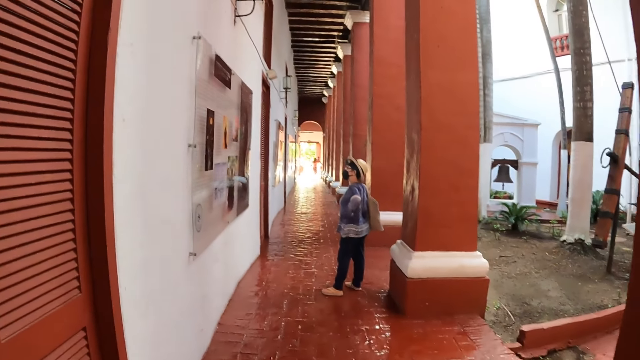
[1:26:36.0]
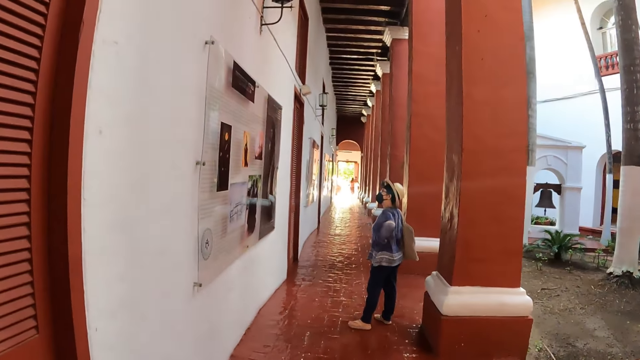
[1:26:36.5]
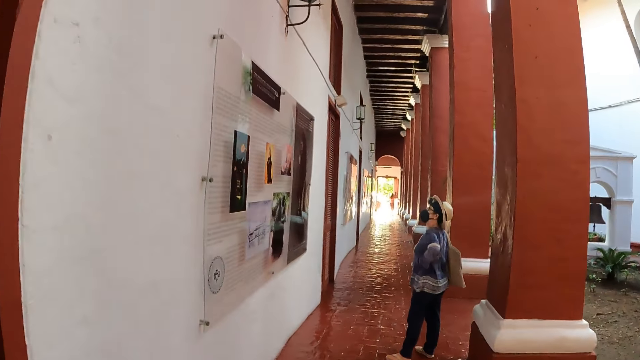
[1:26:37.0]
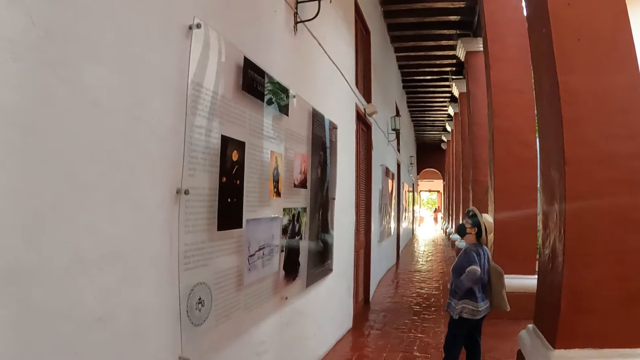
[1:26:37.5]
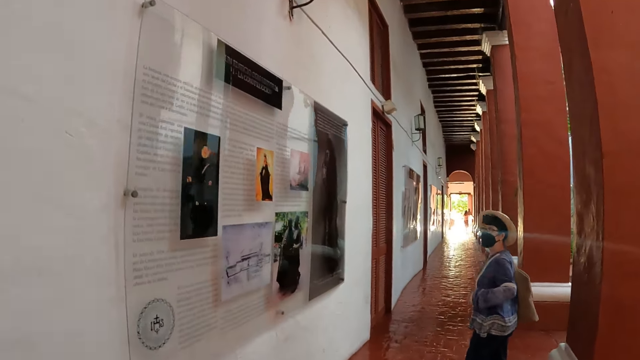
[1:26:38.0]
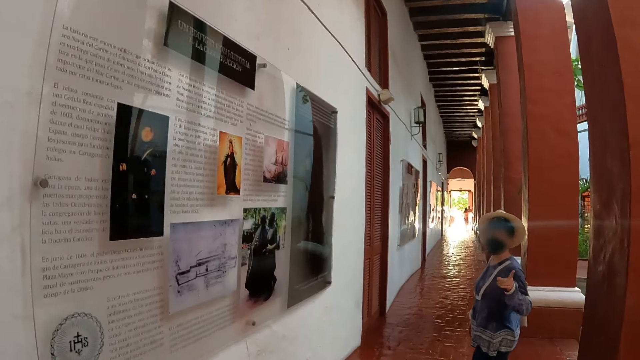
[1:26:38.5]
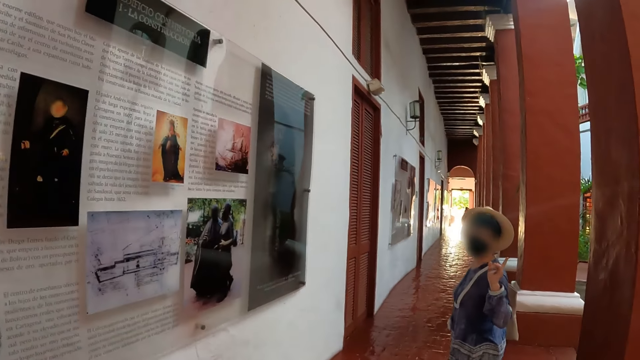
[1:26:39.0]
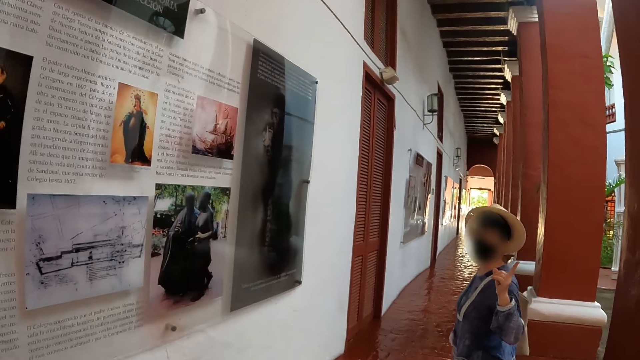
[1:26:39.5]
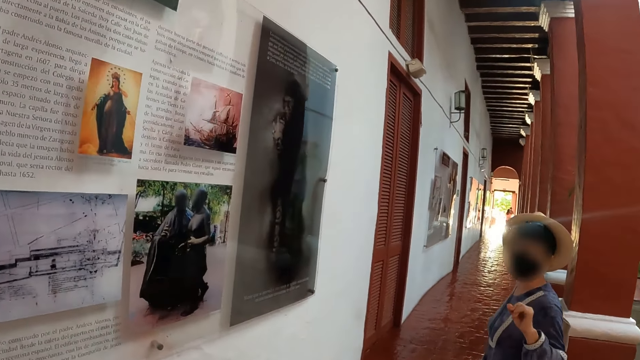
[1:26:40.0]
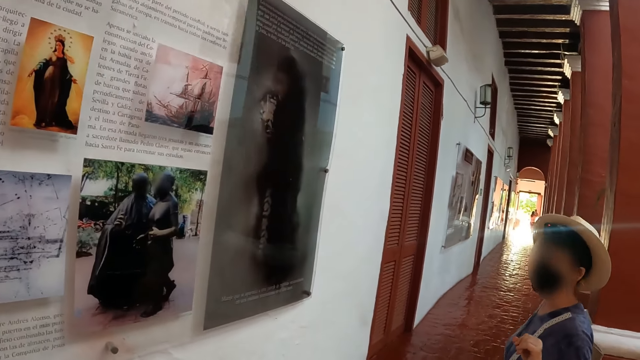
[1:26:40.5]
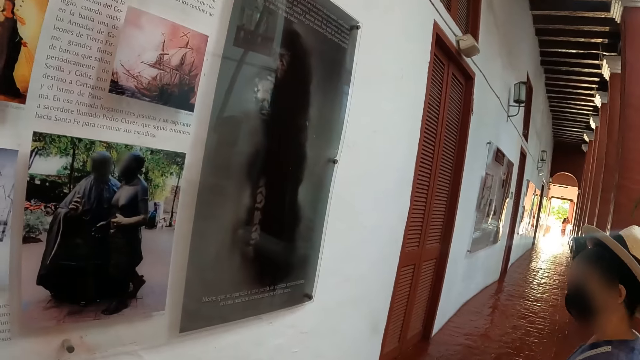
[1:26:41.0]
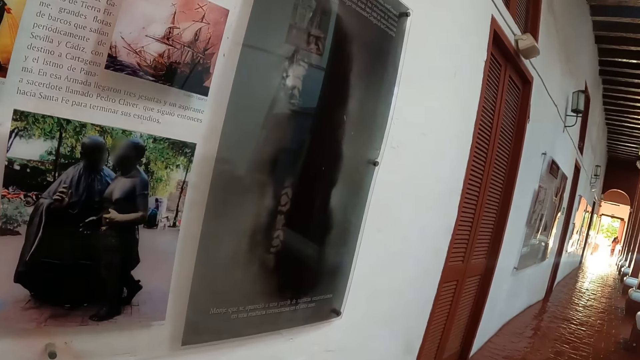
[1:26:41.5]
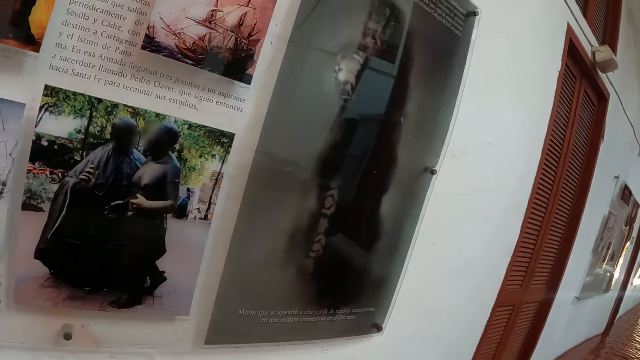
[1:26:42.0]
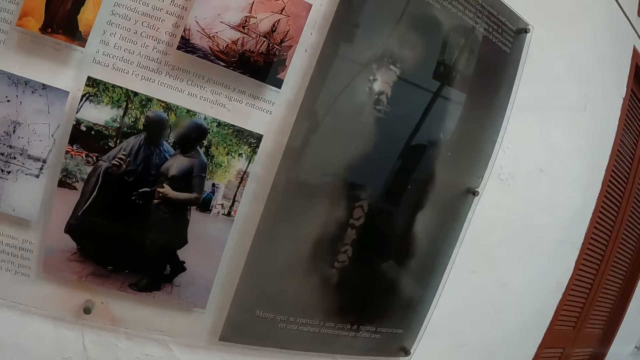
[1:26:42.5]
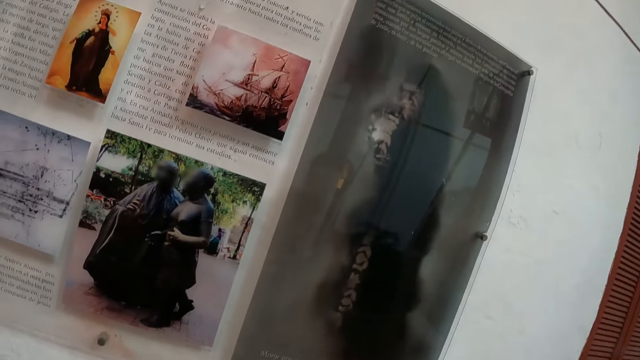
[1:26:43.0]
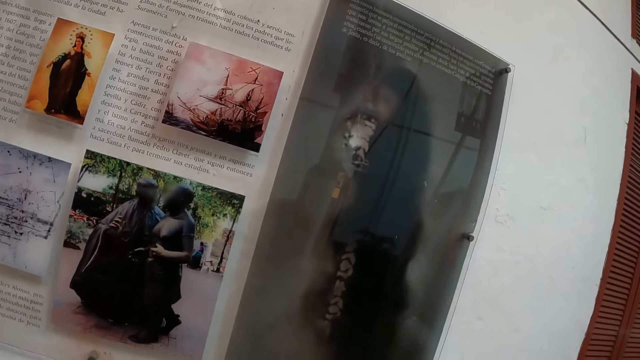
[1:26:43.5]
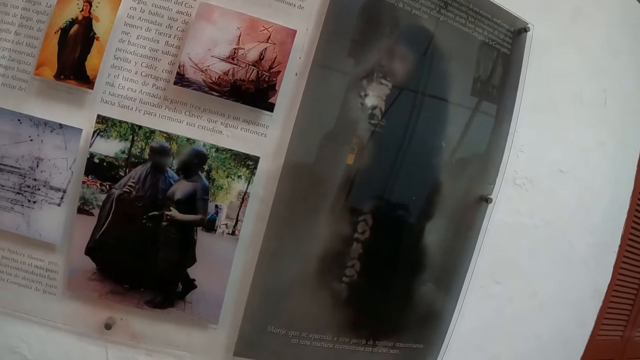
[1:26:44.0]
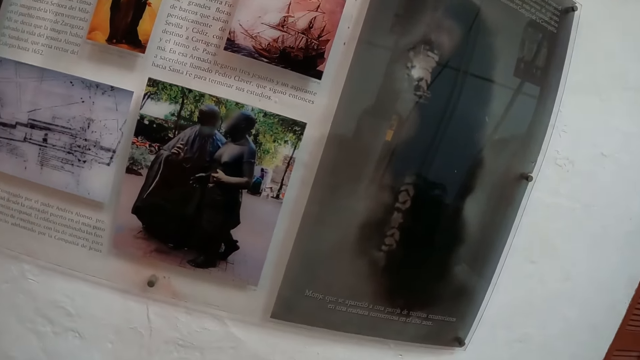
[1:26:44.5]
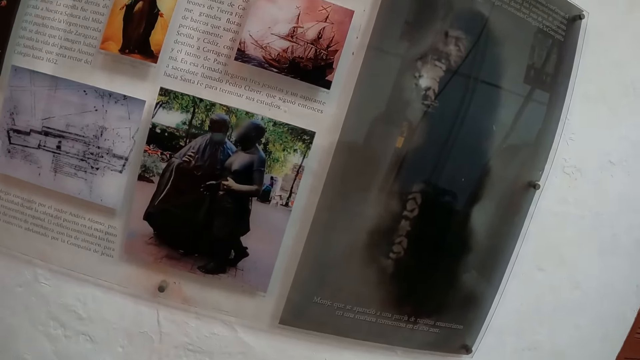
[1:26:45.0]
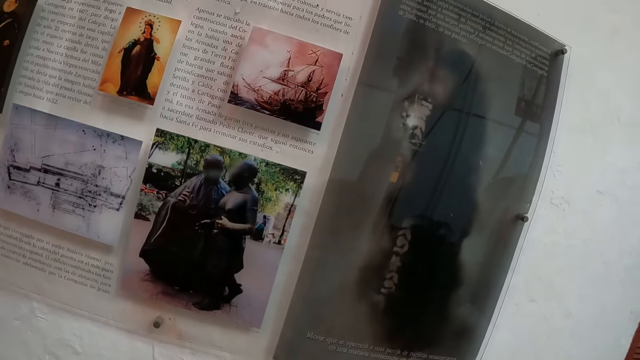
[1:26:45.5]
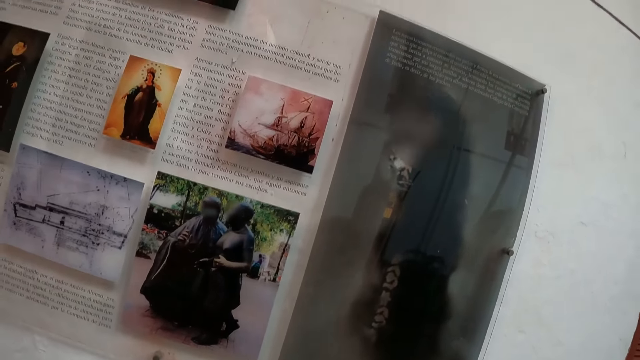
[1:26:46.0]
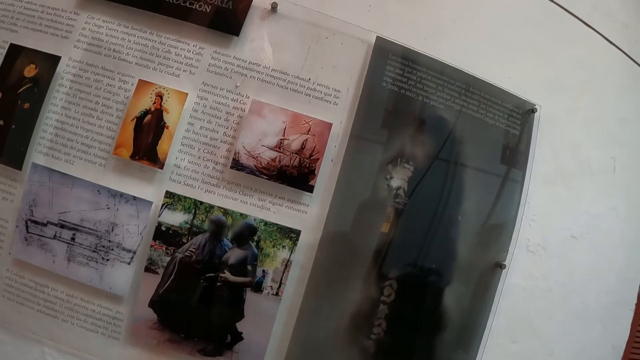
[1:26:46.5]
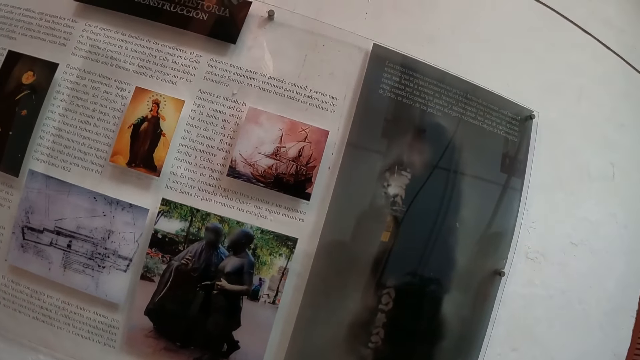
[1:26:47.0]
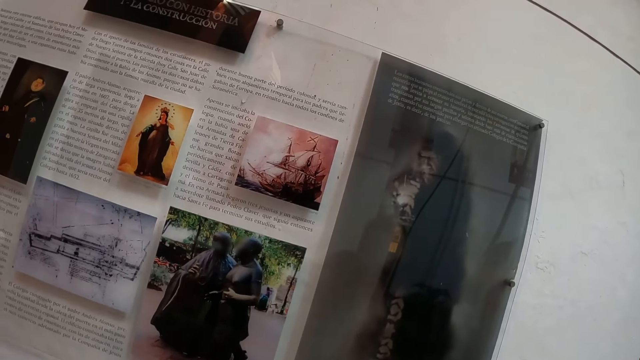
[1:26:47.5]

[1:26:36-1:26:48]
A lady points a finger at the camera wearer. The camera wearer walks. The lady chats with the camera wearer. The camera wearer stares at the photos on the wall.

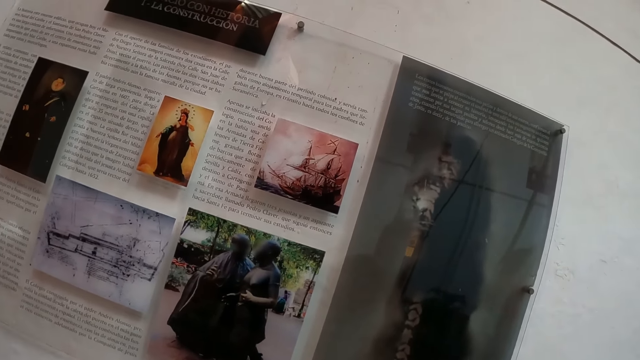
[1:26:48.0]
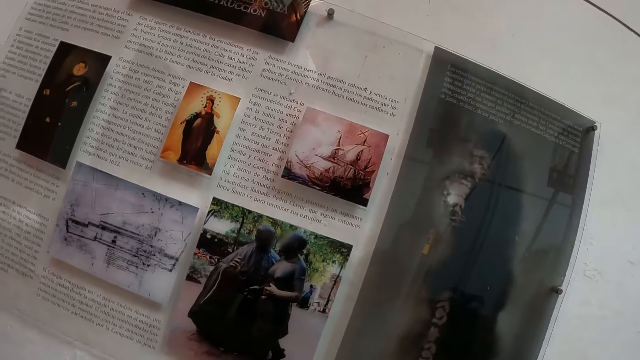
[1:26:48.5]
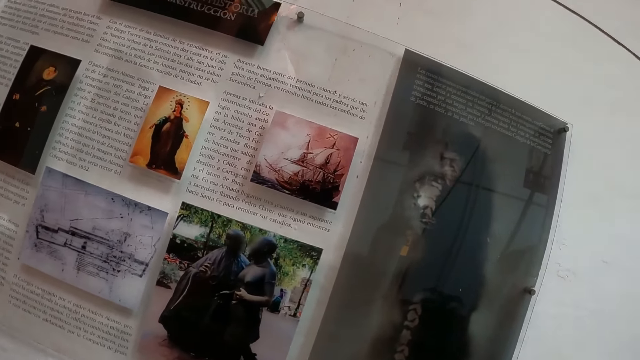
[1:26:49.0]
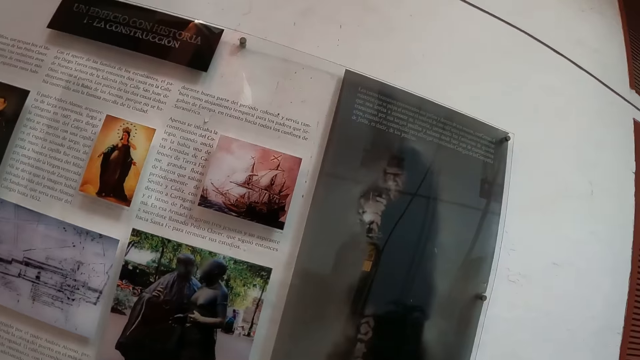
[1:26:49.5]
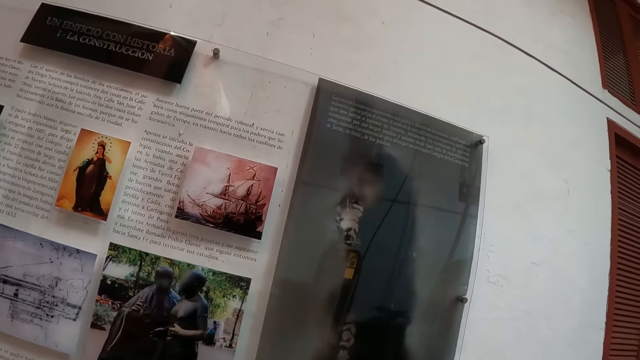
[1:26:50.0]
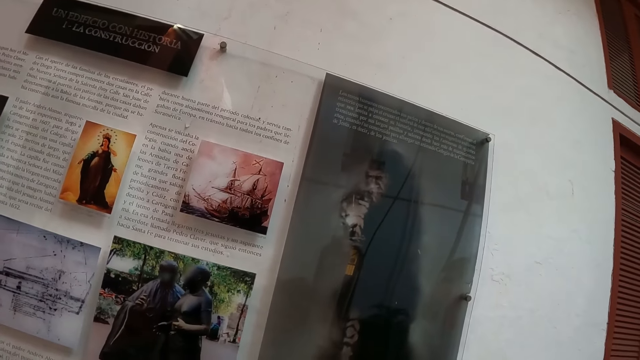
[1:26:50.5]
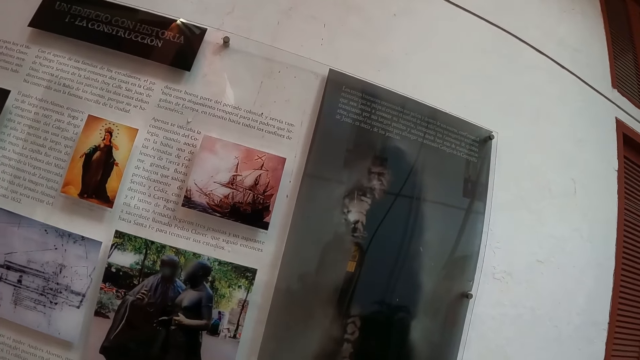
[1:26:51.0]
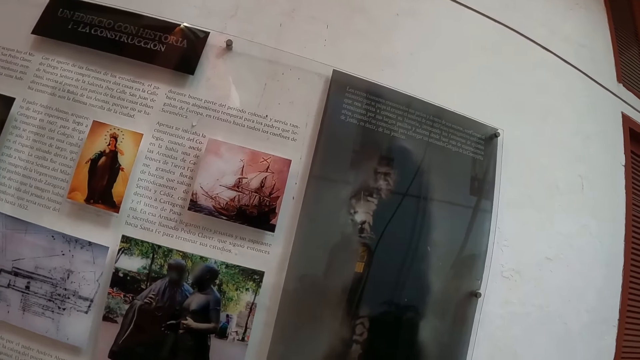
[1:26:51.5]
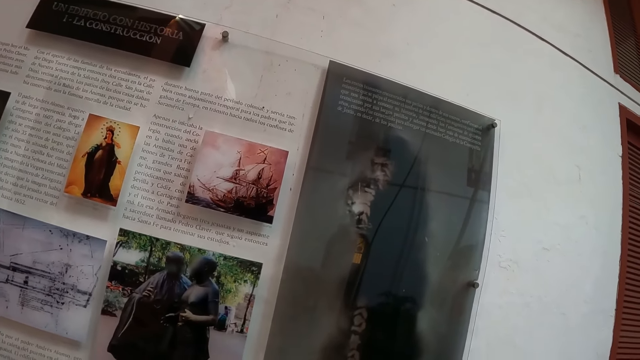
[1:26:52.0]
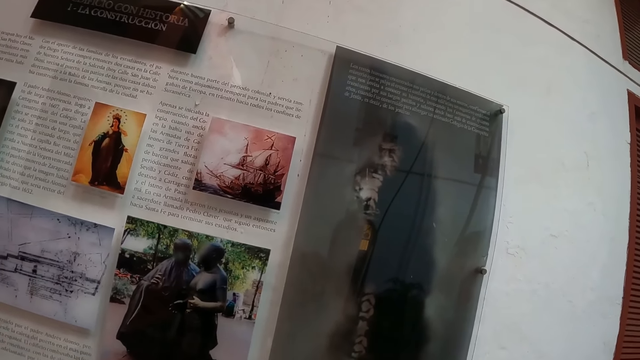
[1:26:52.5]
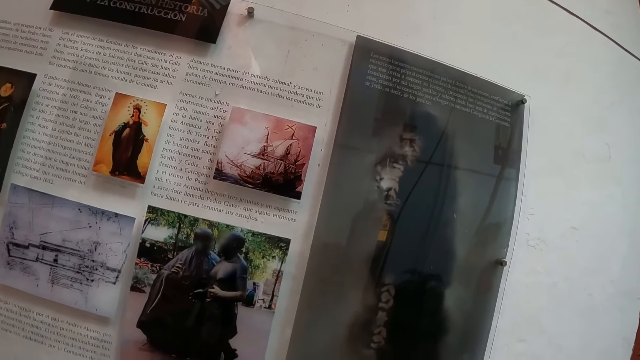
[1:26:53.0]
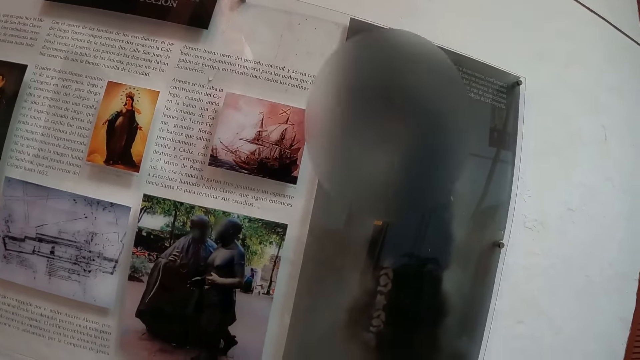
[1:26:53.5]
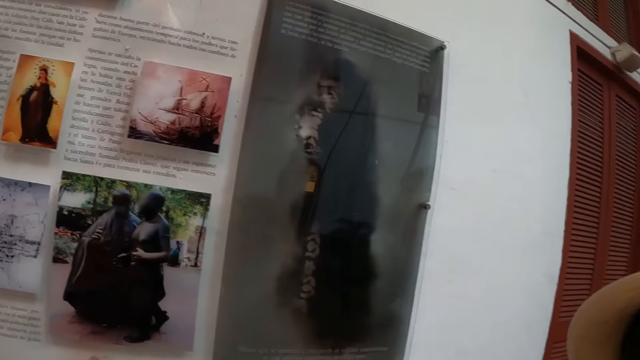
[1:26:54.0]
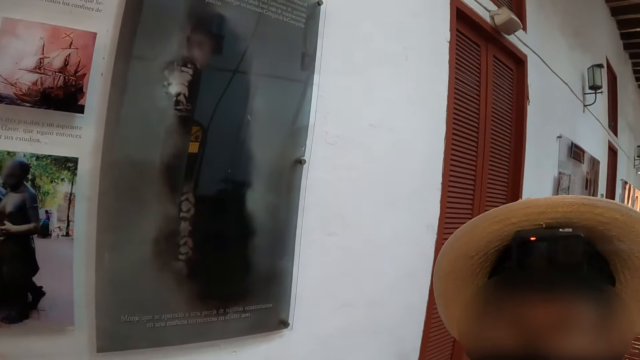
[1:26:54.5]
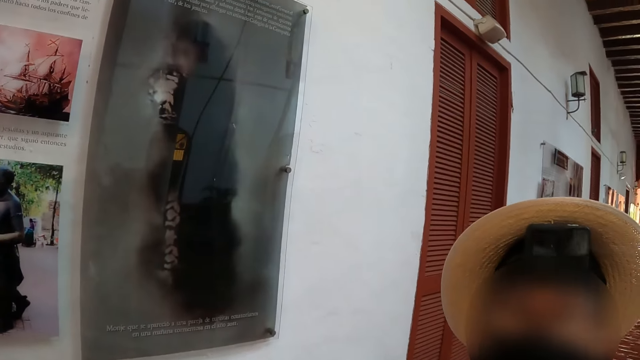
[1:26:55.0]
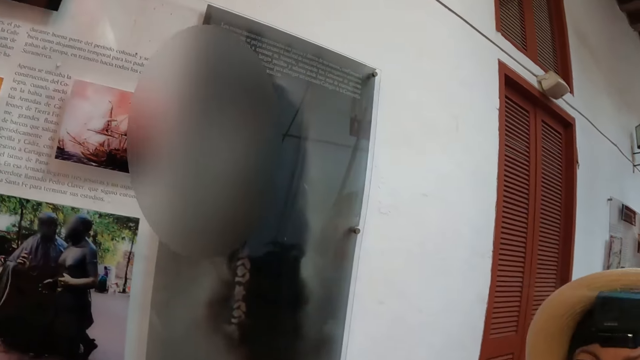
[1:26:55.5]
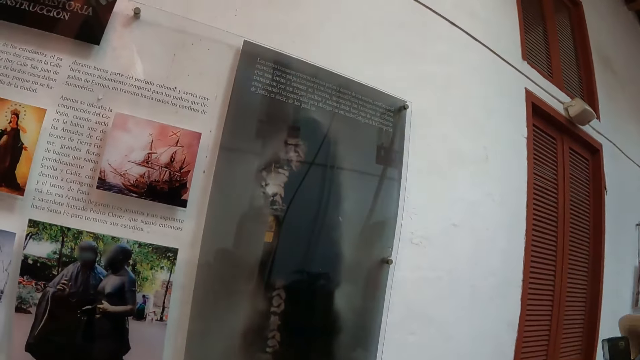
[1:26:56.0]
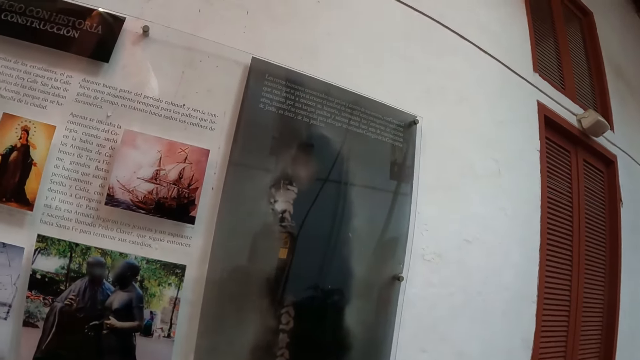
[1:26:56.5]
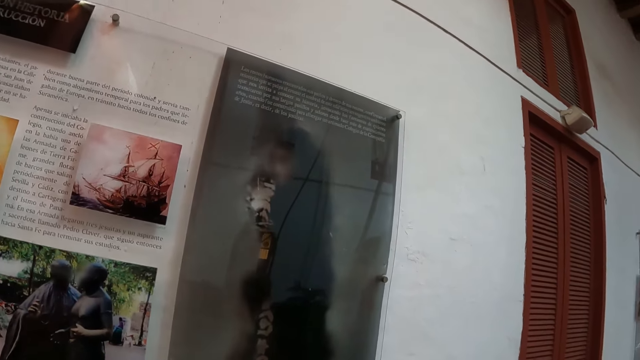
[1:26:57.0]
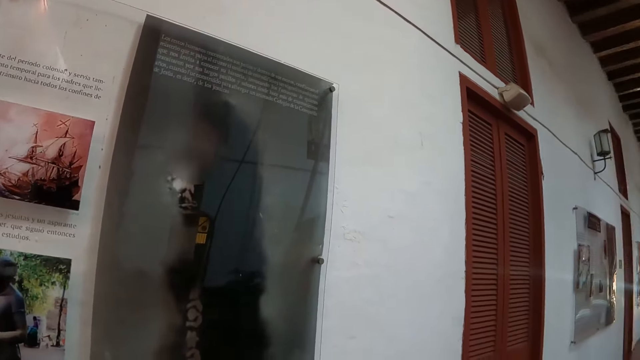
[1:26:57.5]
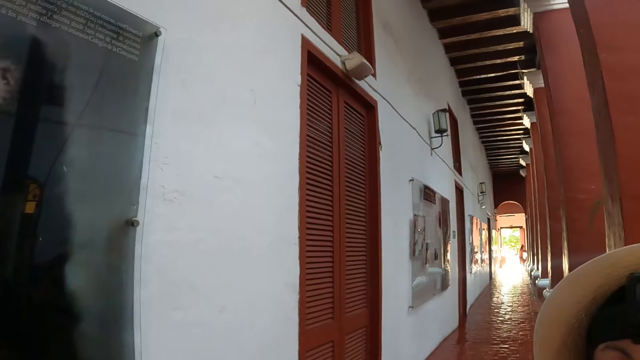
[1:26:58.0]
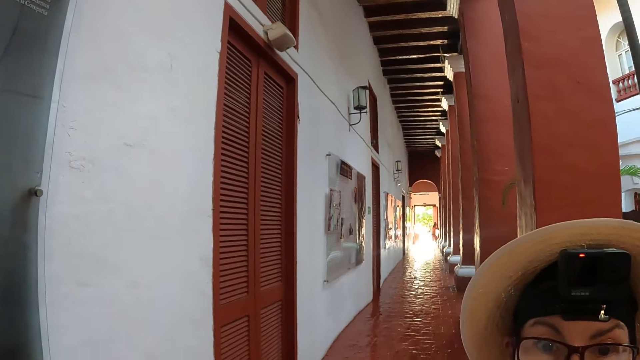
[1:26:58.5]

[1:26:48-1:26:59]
A lady stares at the camera wearer. The camera wearer stares around.
